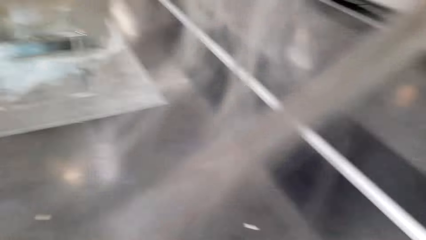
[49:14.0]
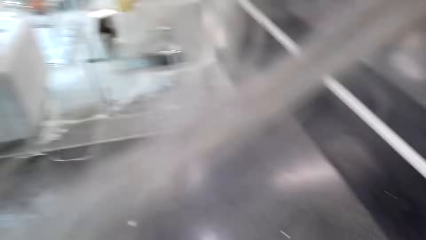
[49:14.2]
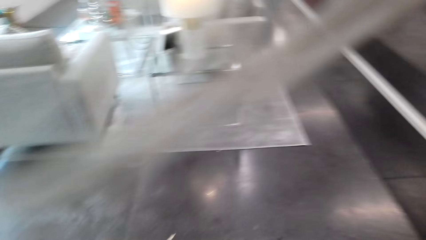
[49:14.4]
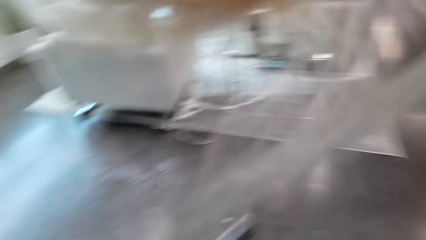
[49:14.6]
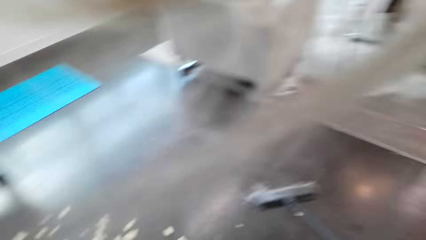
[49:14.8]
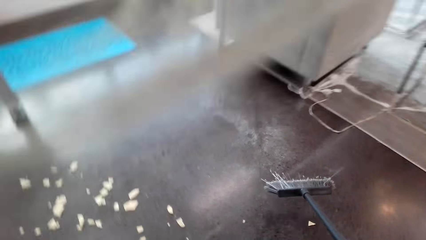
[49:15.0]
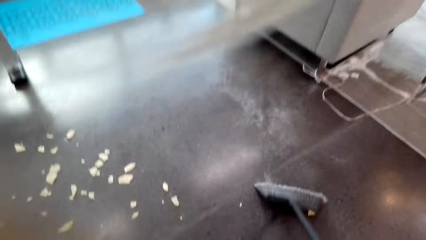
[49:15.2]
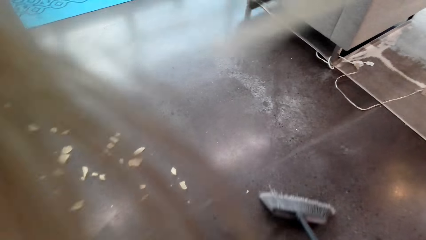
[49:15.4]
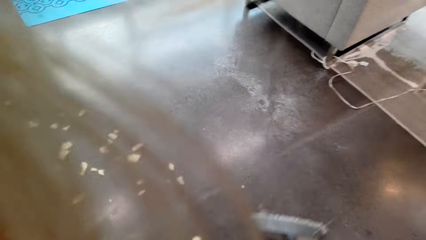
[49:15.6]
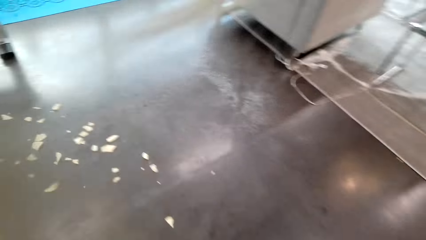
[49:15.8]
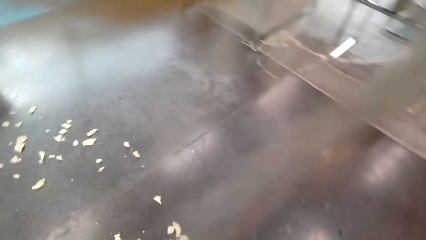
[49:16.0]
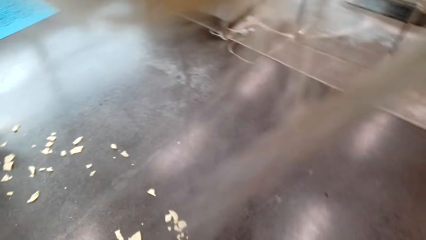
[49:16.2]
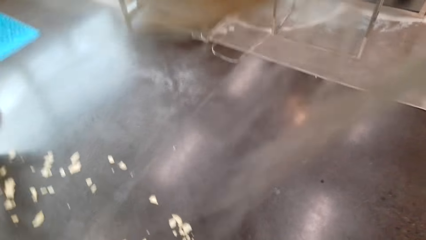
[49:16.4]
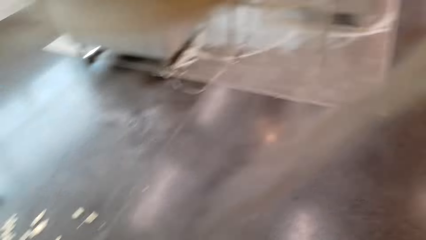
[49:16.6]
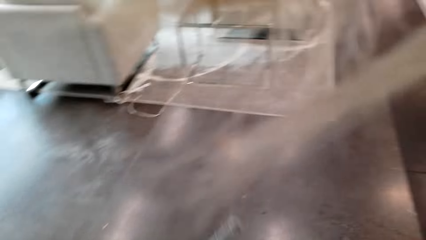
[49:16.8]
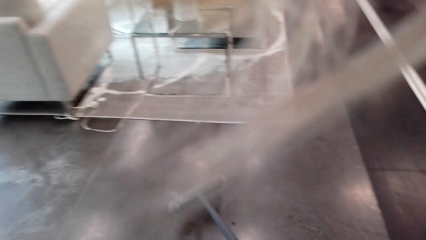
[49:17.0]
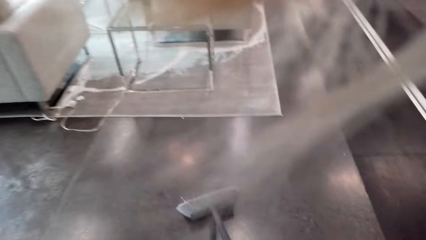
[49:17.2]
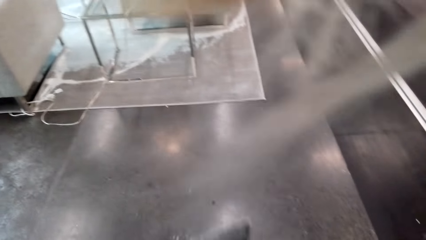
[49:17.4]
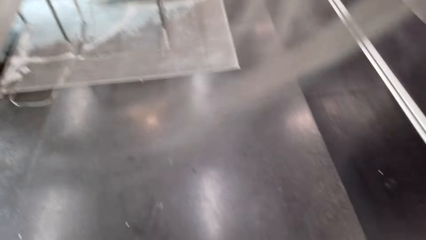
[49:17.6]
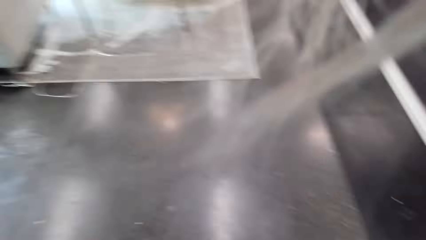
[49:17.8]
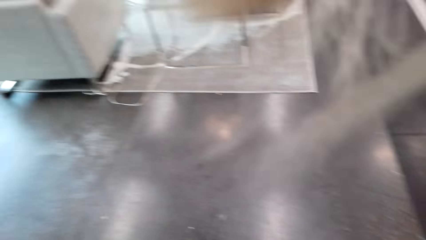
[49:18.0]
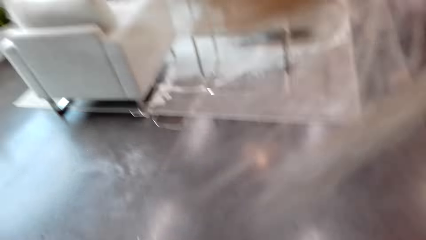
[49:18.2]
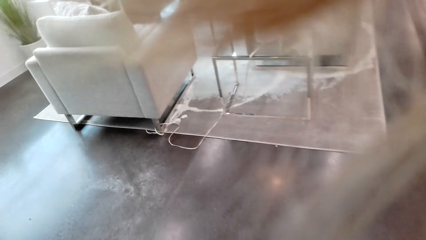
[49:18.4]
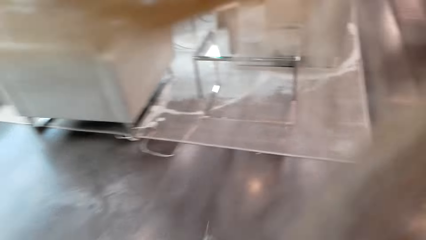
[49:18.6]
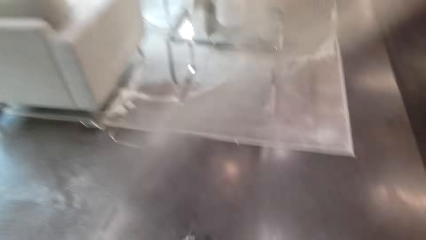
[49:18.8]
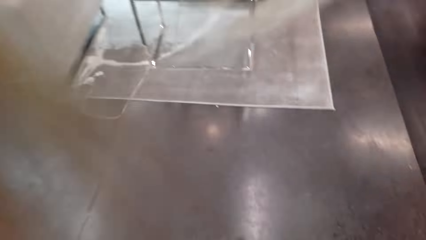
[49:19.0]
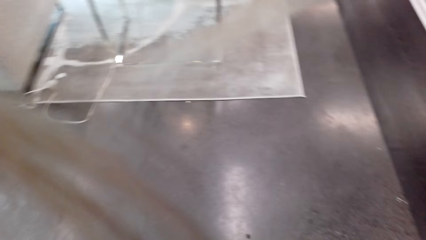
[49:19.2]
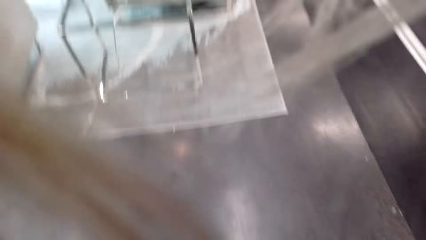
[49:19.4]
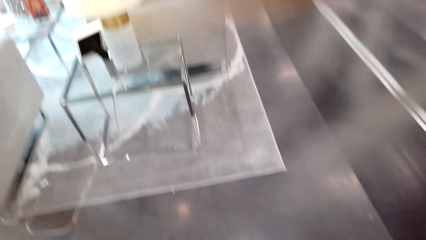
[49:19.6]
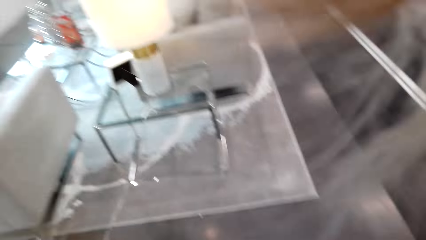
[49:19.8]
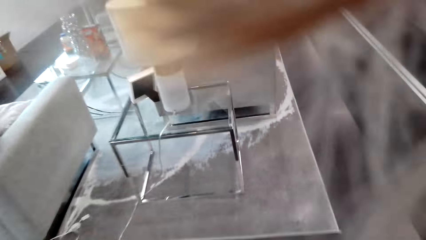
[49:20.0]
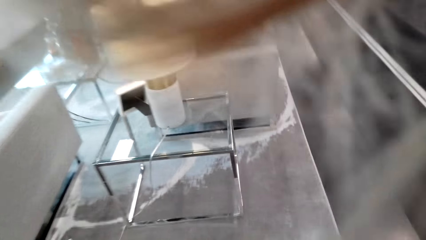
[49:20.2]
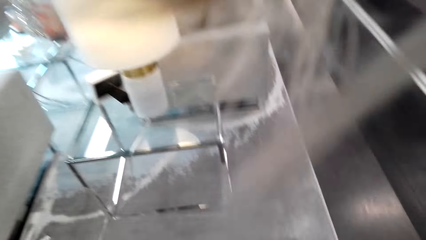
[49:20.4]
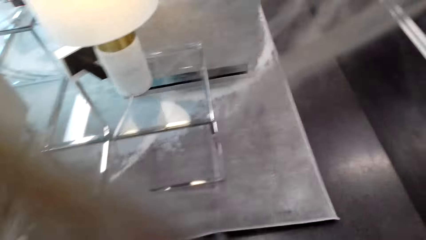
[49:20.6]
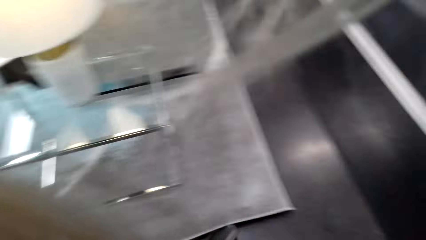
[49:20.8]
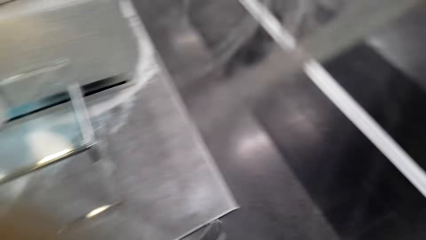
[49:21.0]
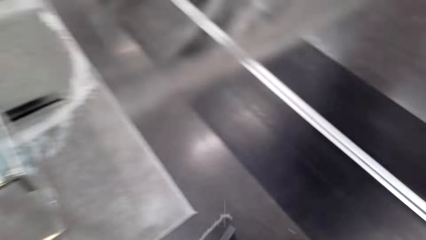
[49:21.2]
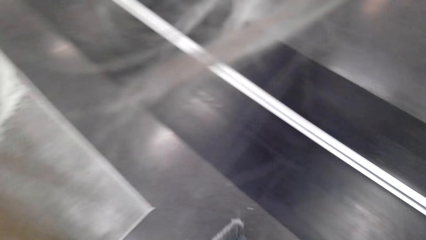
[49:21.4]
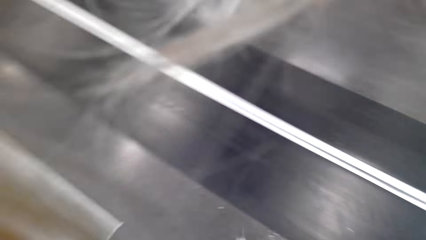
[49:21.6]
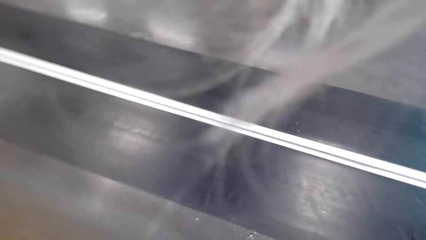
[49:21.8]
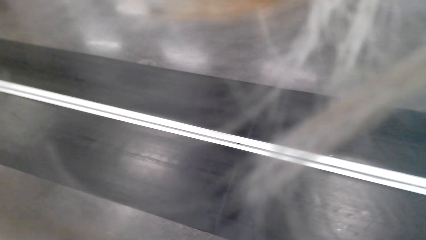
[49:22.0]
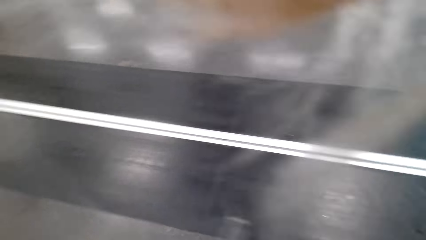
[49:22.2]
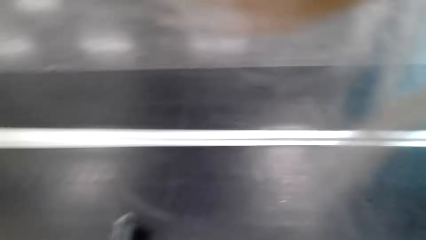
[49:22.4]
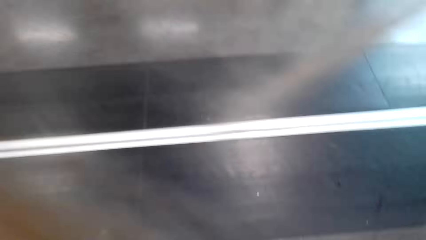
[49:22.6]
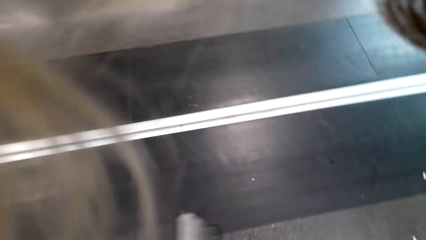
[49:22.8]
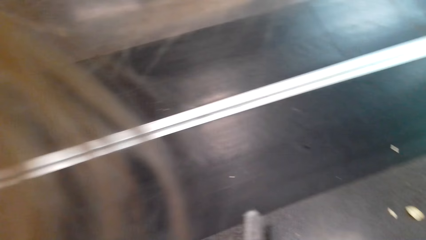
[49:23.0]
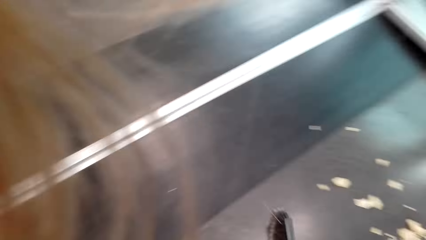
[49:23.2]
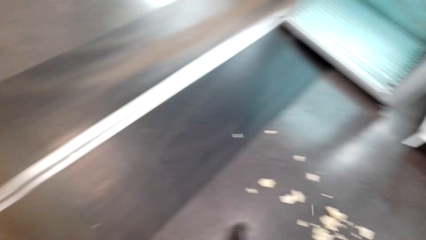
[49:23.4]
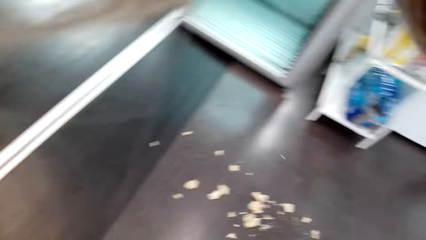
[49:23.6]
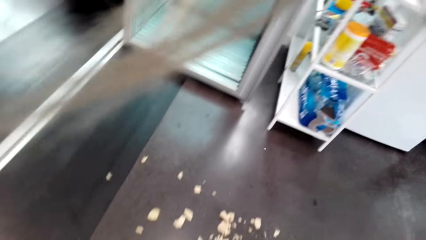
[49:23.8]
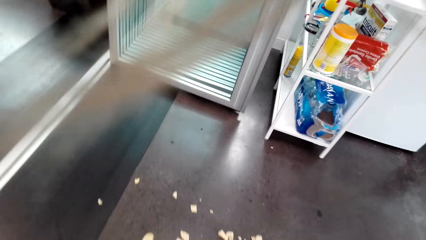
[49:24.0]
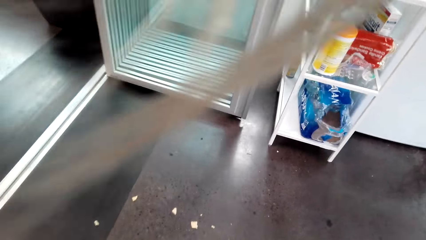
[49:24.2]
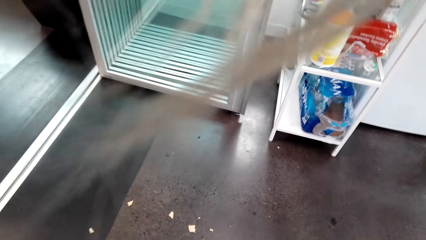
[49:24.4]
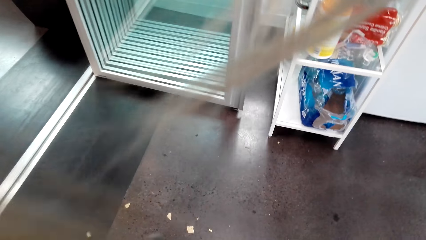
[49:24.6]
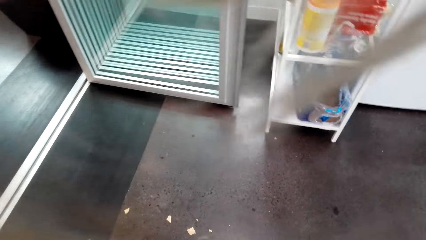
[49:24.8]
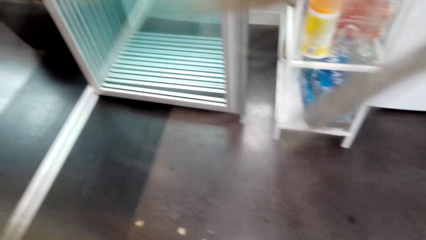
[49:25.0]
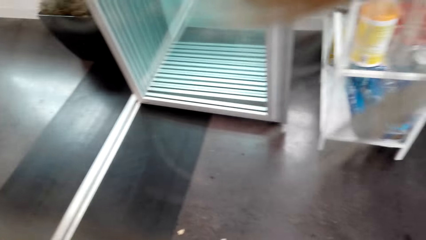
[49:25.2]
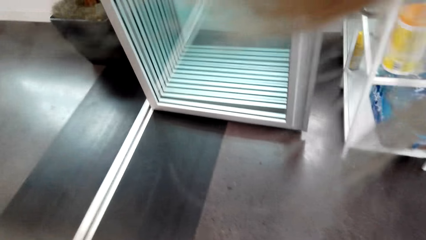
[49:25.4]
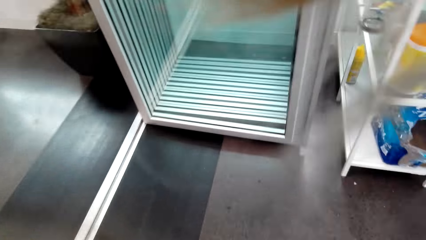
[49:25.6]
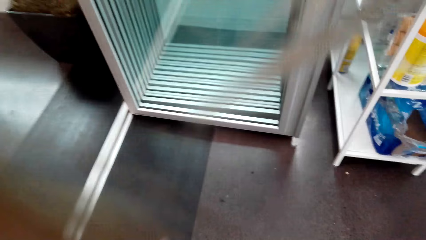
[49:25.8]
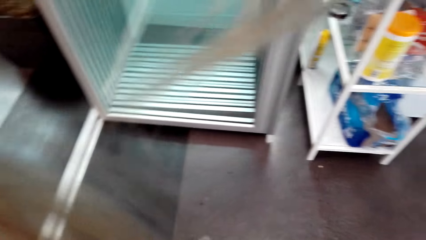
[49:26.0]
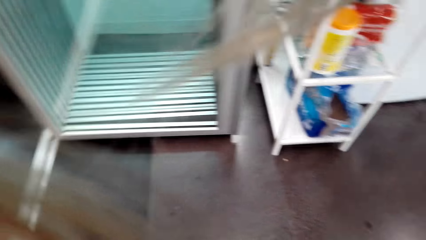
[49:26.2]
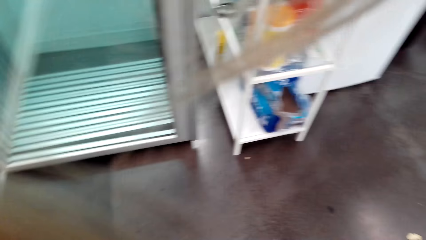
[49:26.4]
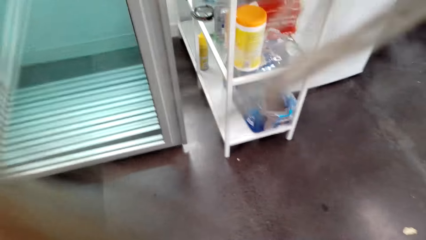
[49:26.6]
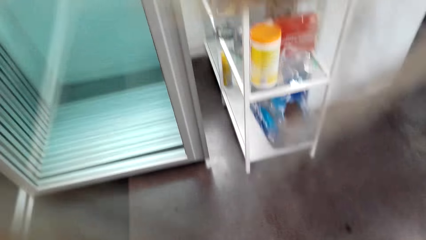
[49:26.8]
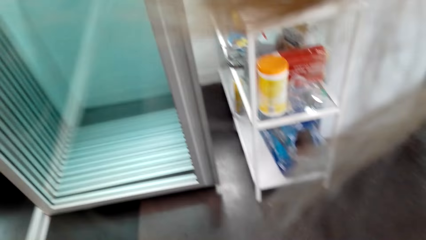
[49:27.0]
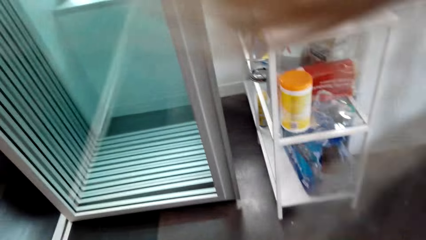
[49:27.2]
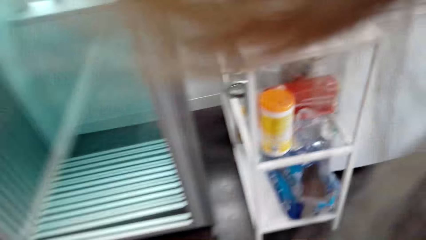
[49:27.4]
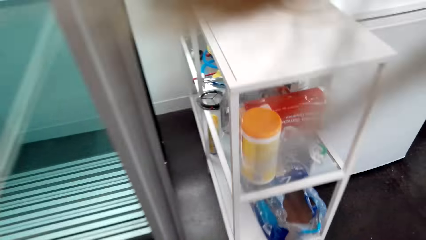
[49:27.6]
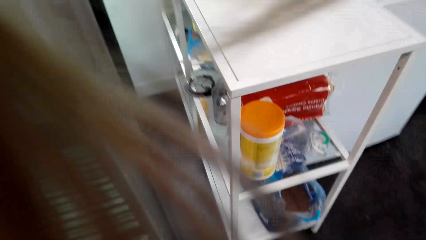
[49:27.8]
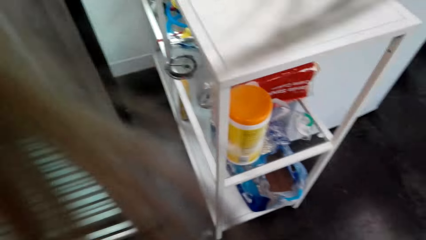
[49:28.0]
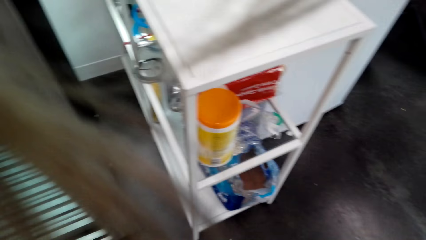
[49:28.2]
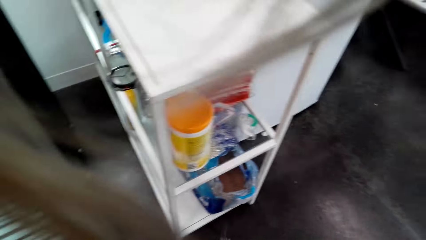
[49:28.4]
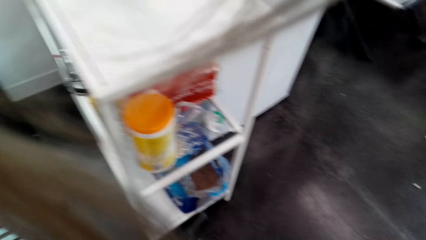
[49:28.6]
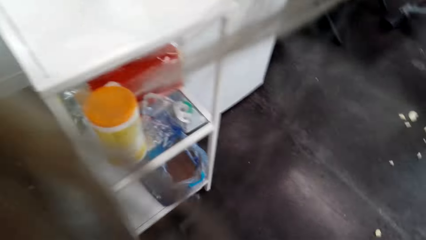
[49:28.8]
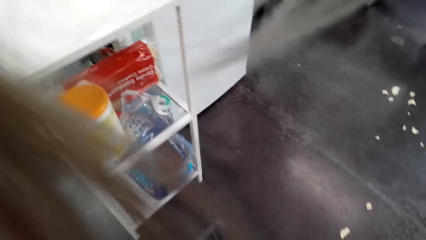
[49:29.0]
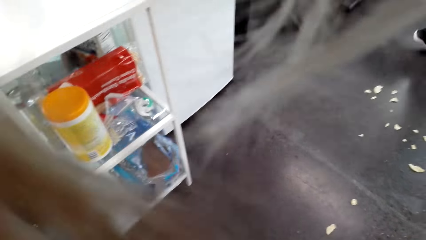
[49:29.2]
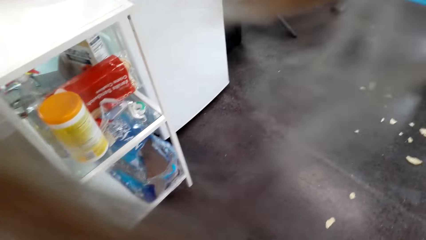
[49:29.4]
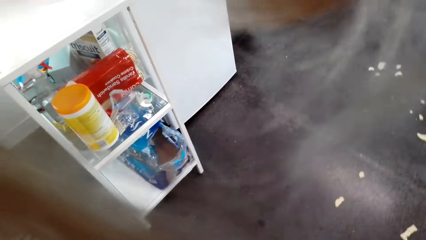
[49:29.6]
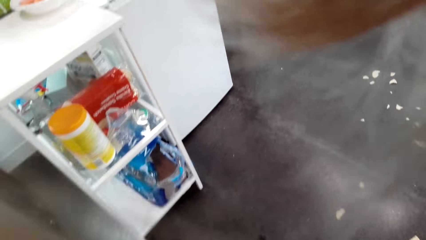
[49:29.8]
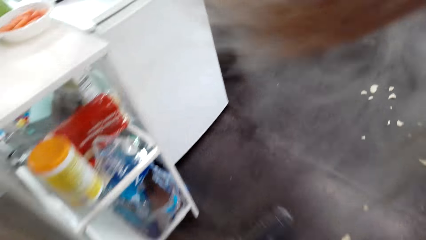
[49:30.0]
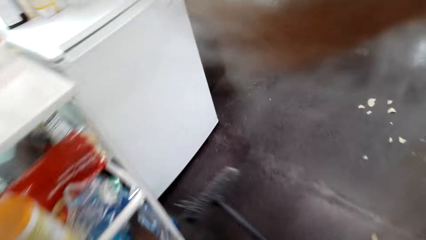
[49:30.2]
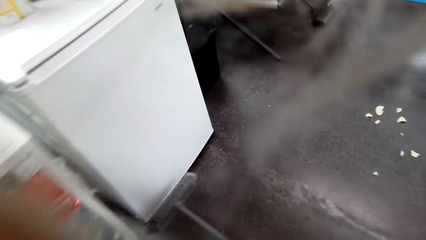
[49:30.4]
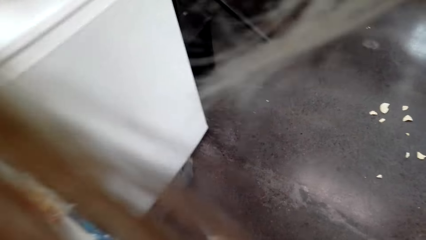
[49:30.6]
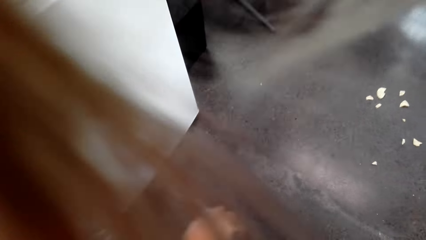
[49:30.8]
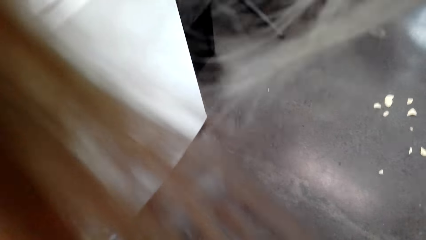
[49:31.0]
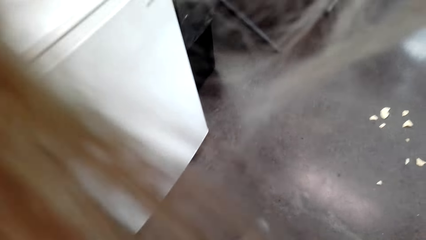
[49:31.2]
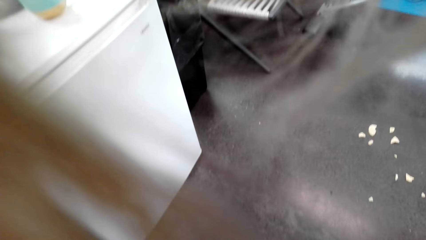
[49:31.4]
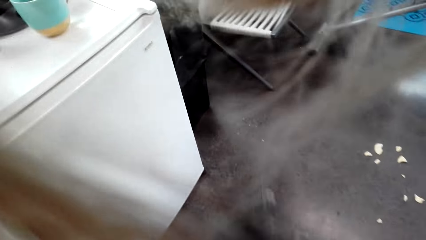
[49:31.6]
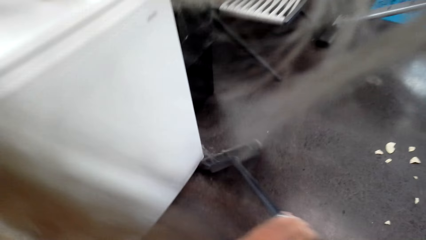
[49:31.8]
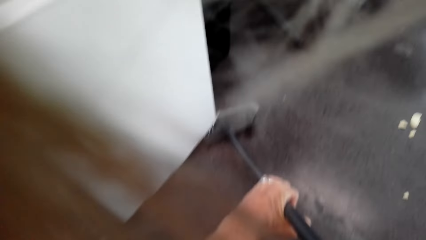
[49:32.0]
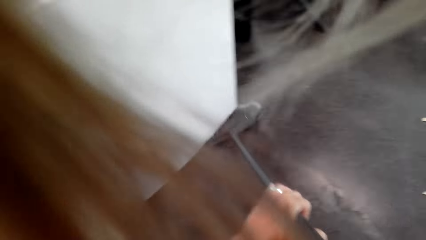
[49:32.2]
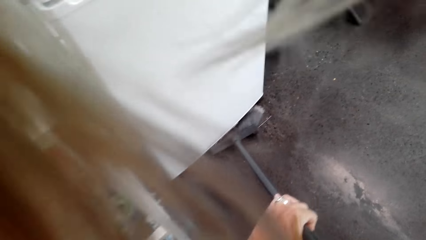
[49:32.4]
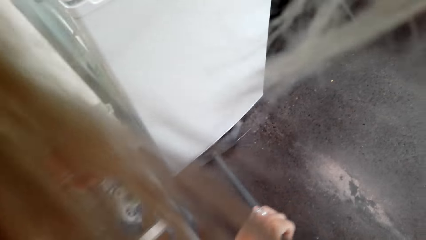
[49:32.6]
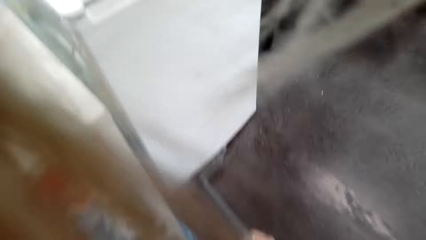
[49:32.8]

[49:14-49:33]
The camera wearer walks around the house, sweeps the floor, walks around, walks around the house, and sweeps around the floor.
